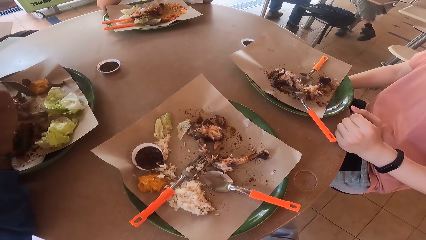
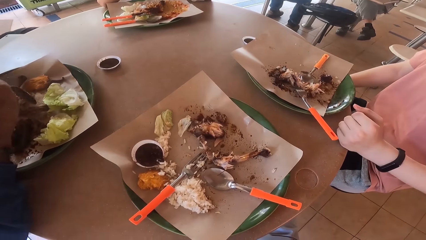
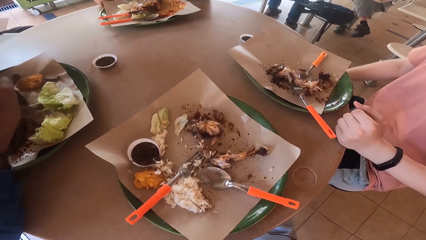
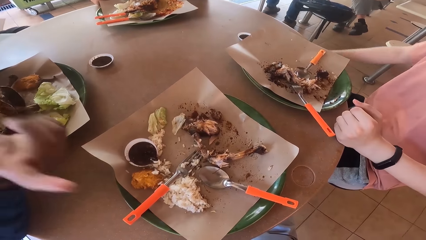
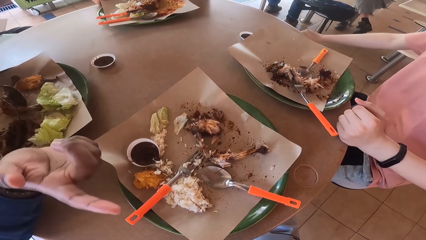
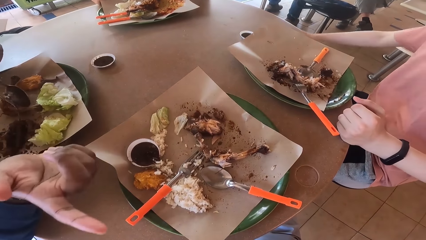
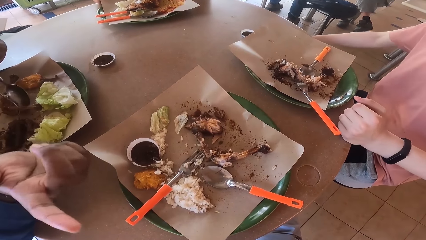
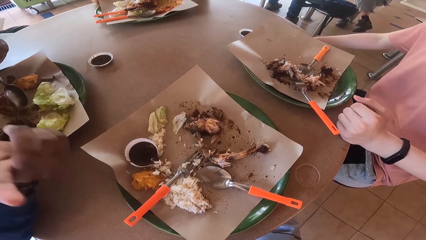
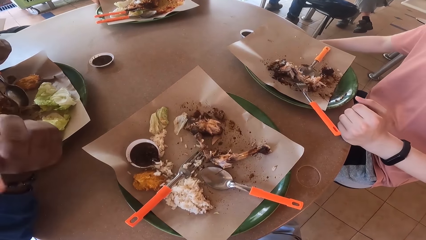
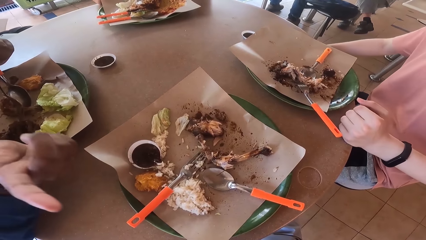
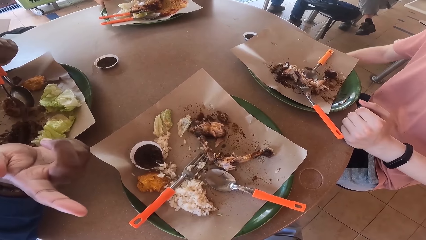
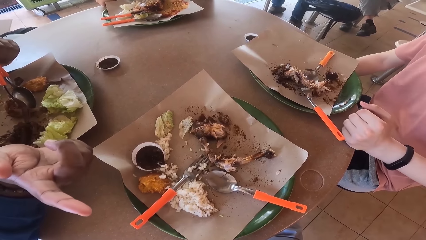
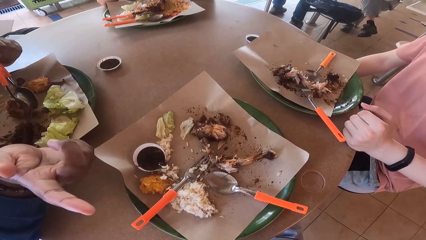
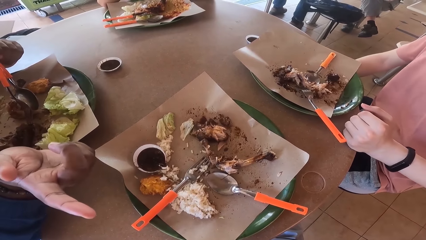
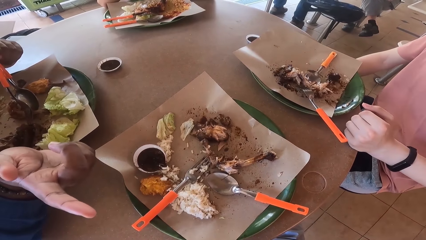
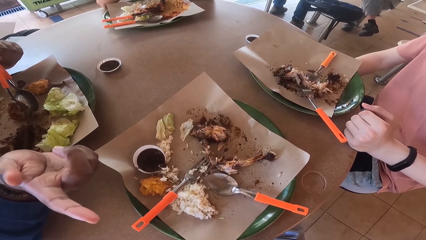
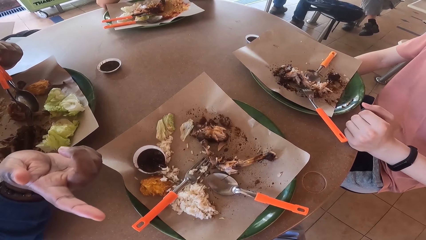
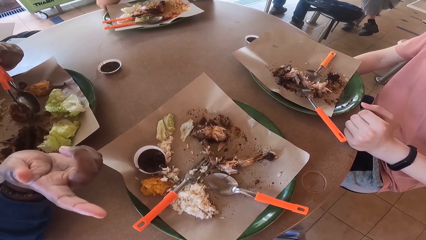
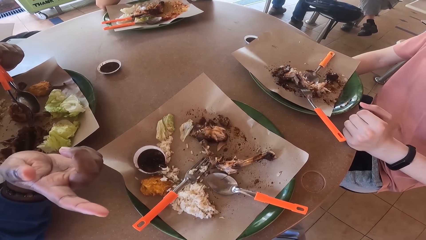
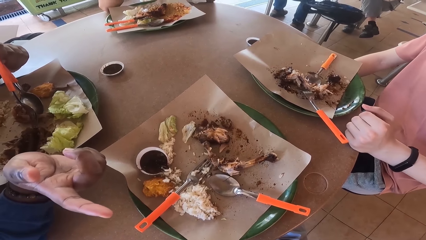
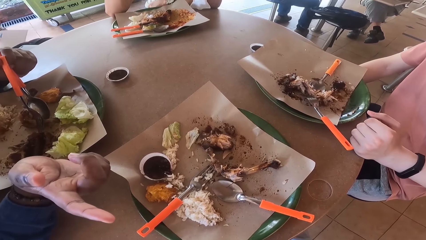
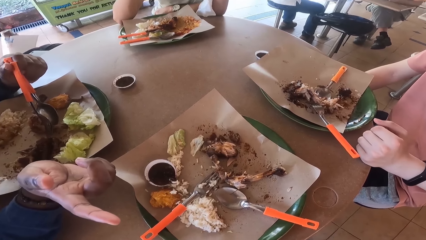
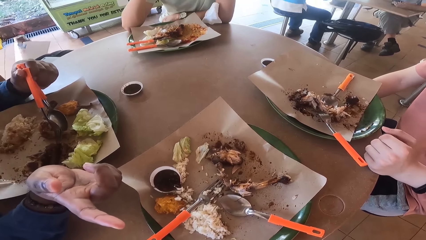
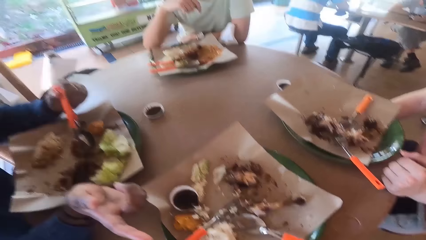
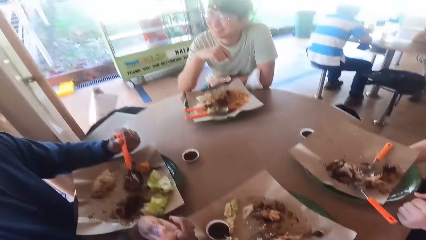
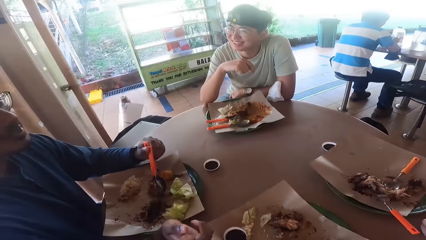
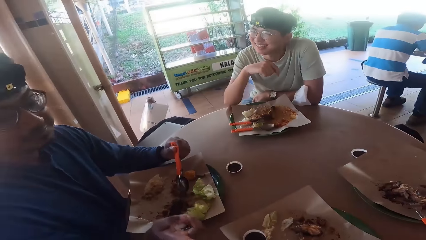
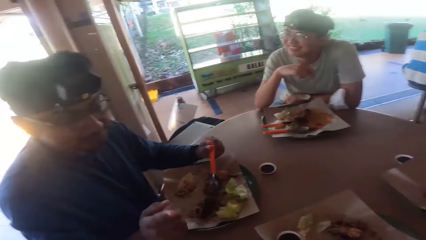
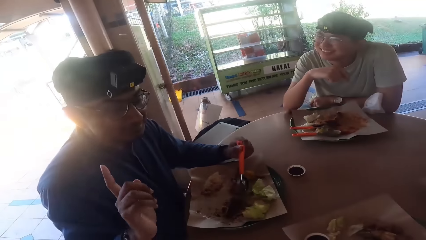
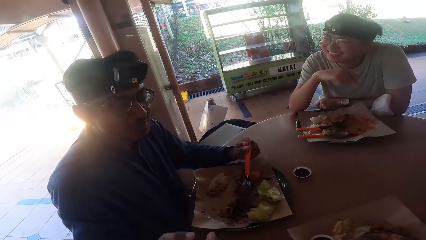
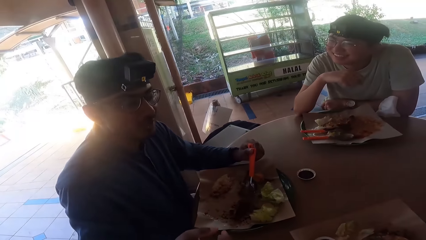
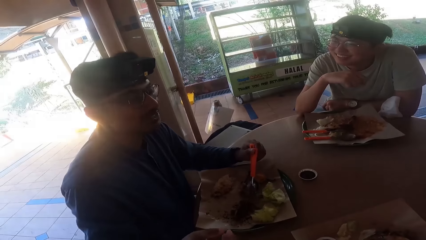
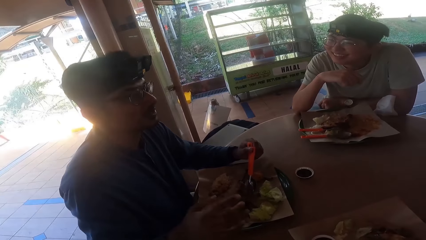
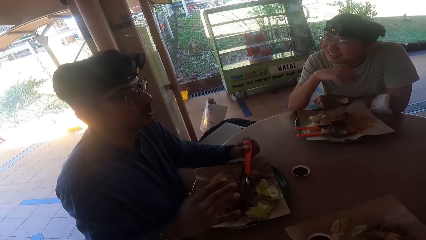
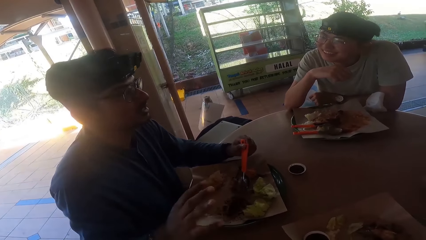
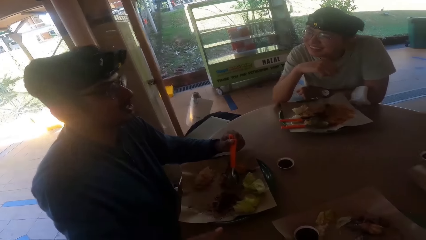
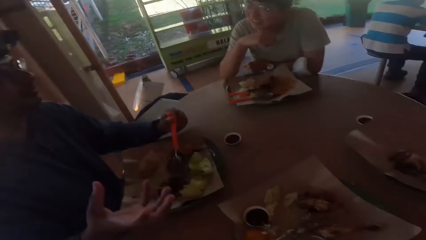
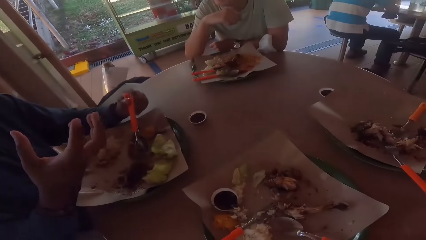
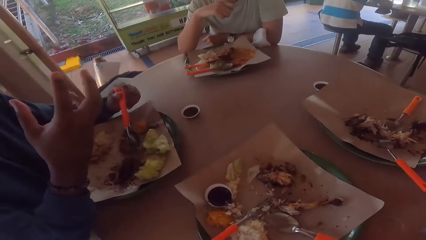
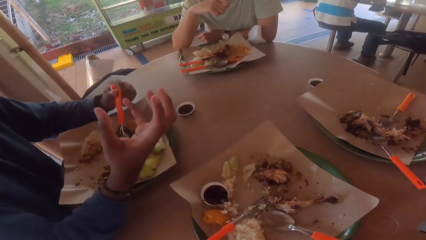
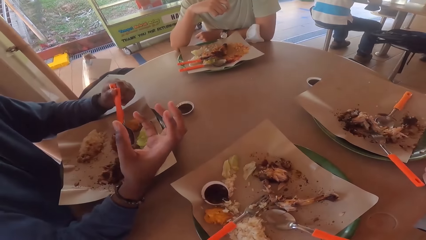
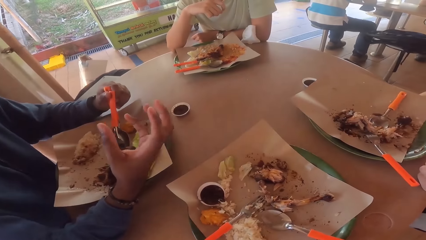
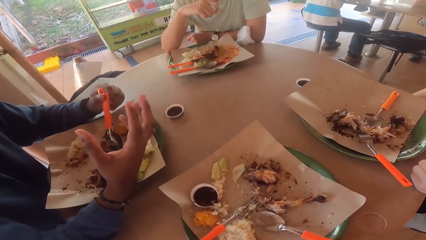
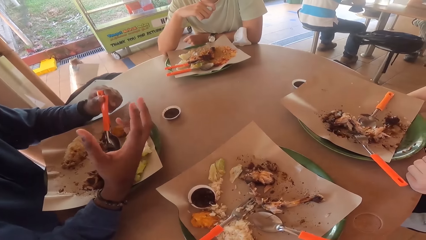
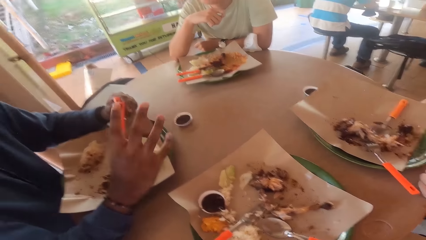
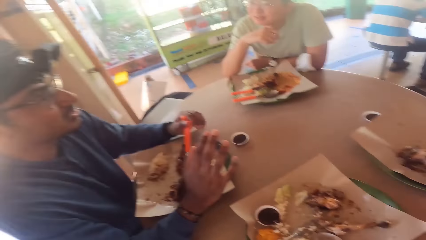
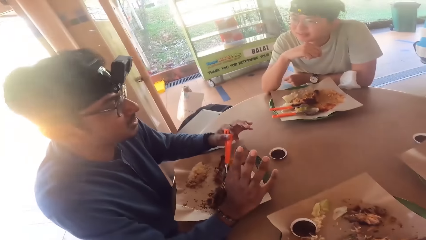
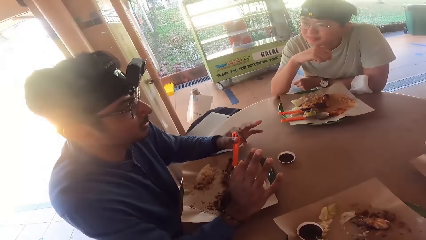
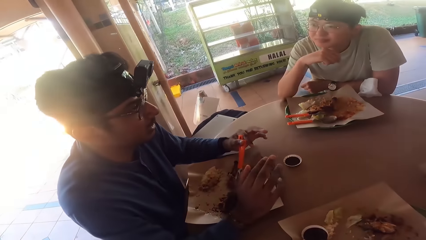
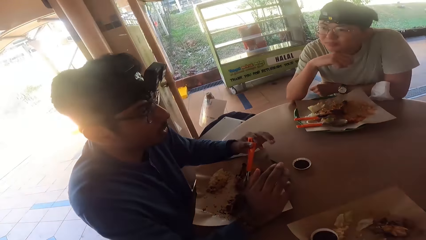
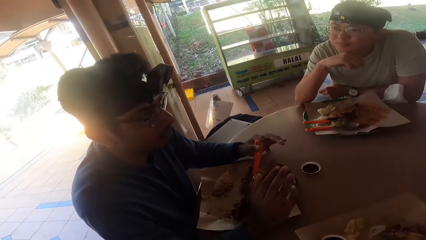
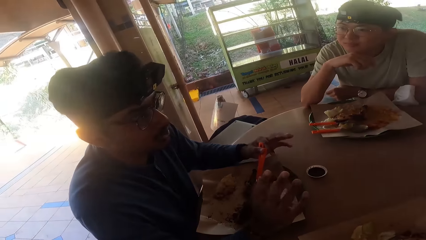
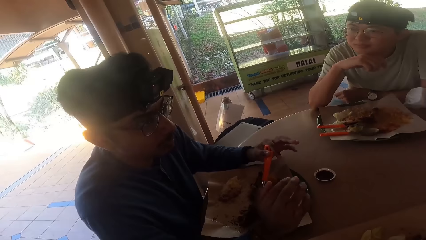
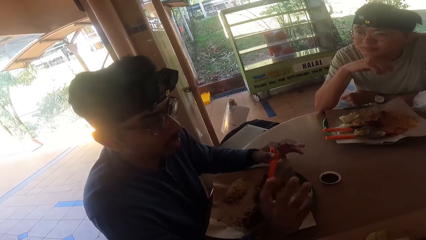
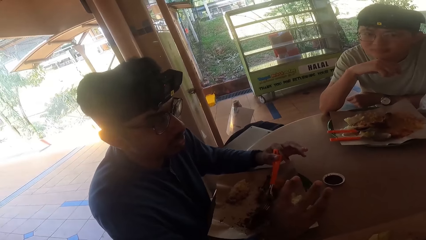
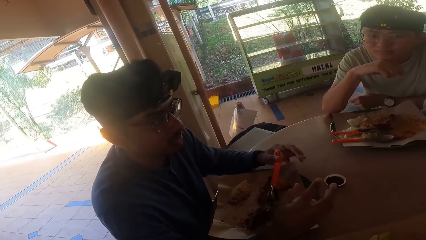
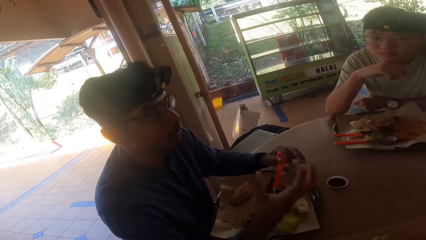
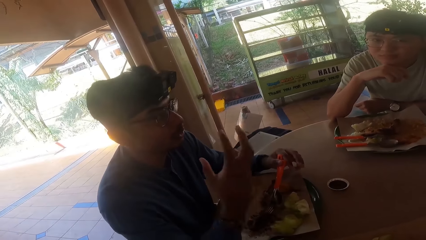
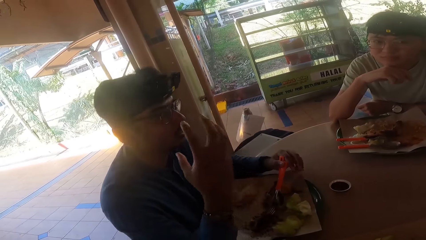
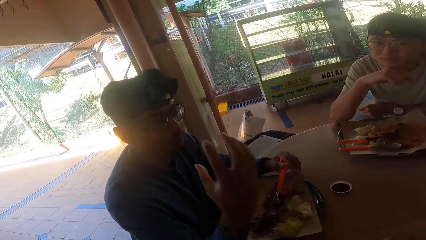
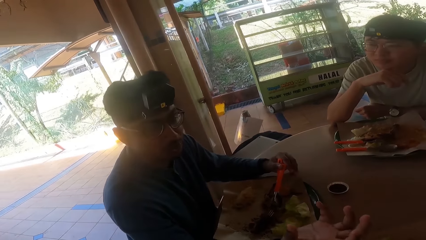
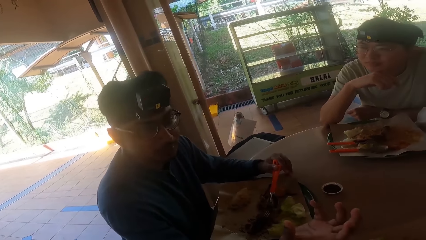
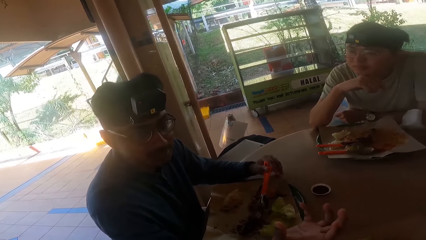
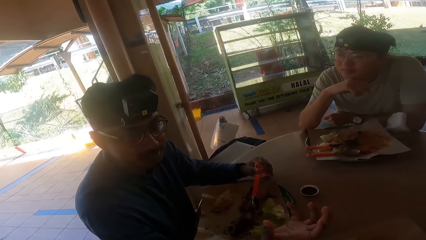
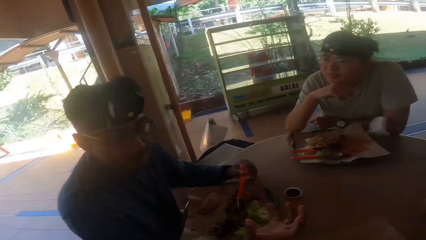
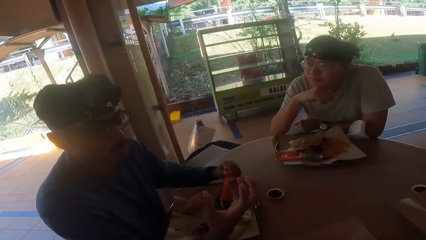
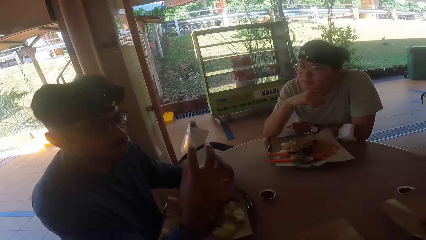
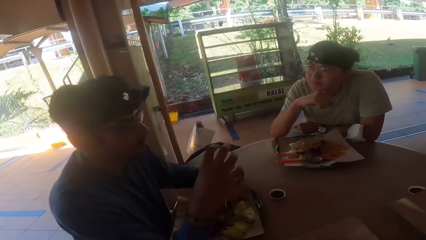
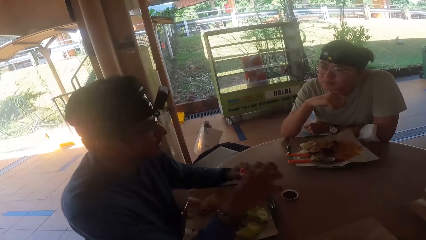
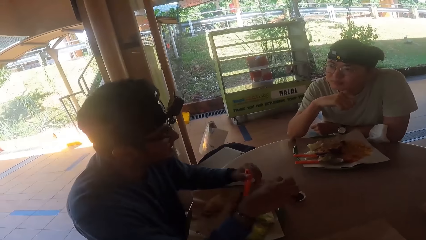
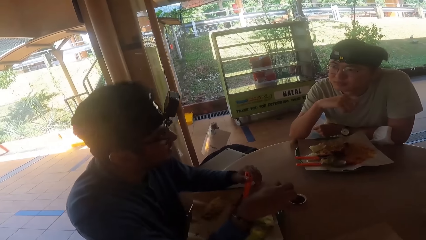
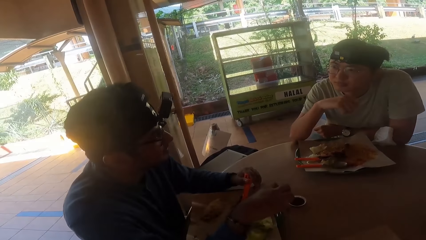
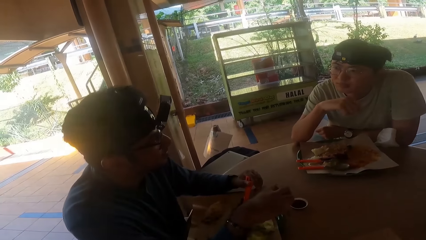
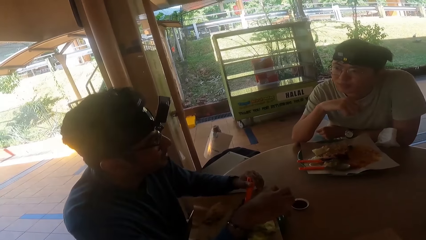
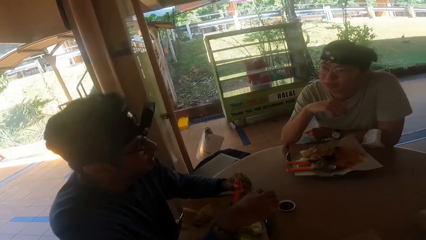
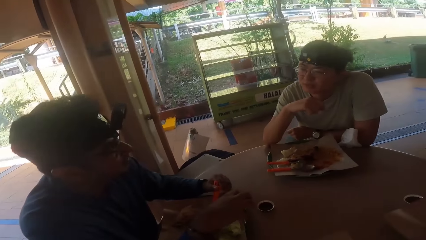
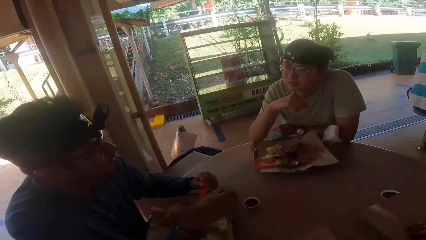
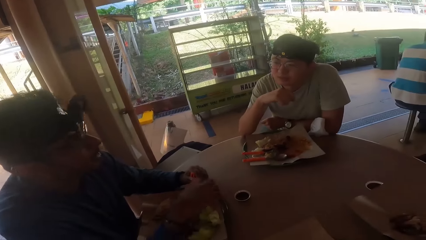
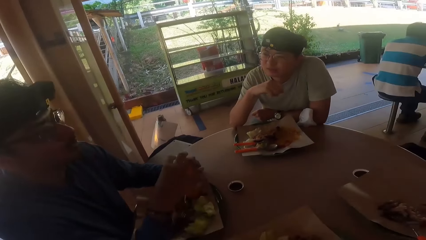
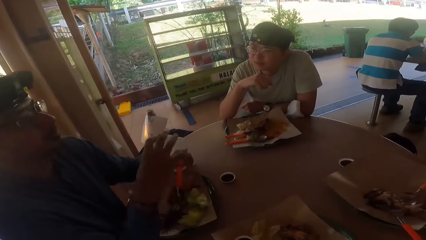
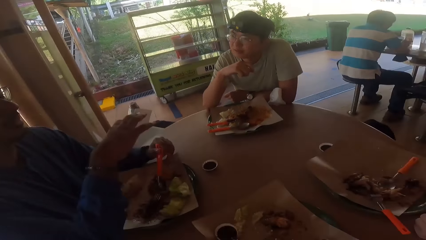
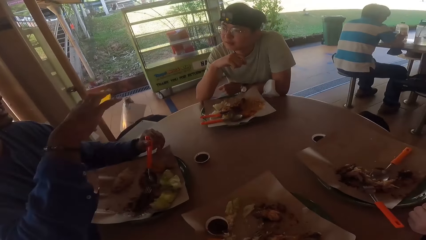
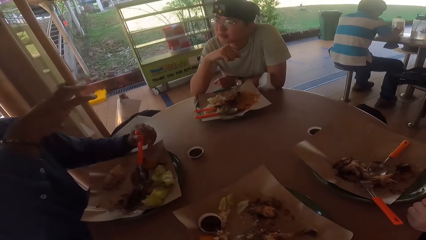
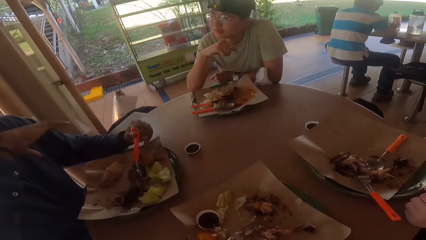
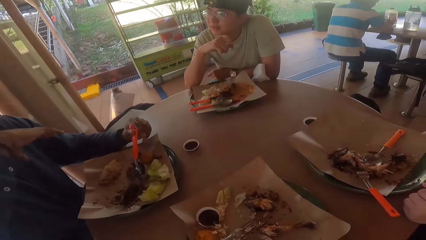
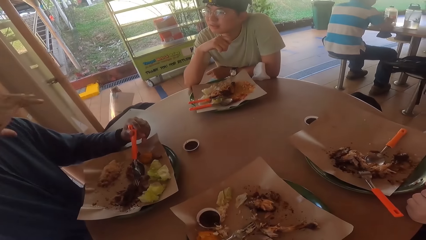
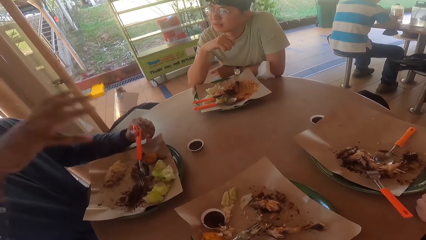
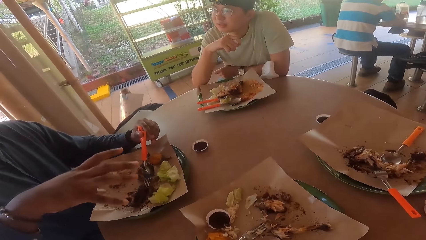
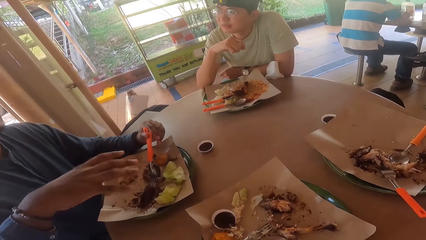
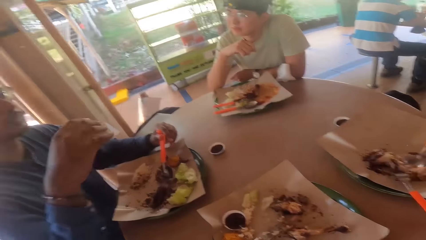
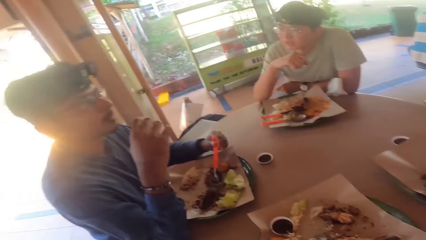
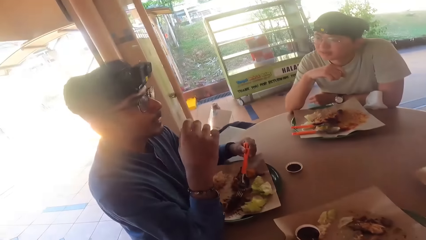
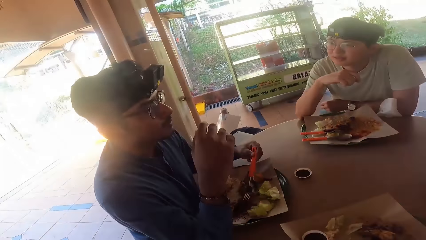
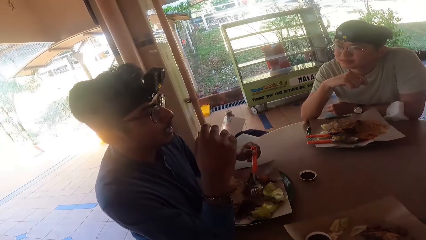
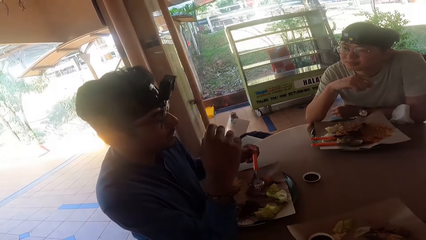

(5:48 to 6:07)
A man makes a hand gesture and converses with the camera wearer. Another man converses with the first man. The first man makes a hand gesture.
